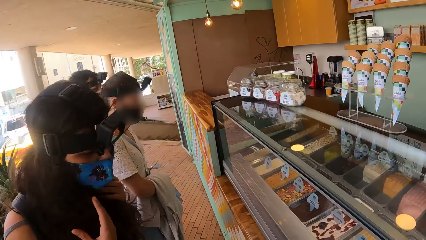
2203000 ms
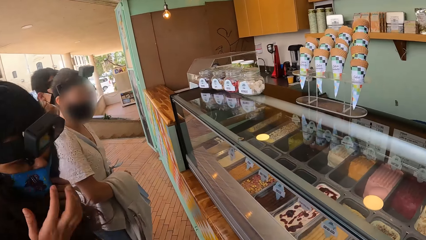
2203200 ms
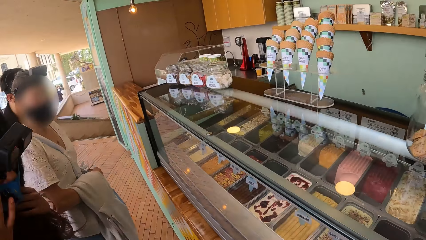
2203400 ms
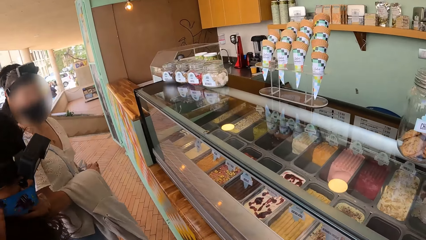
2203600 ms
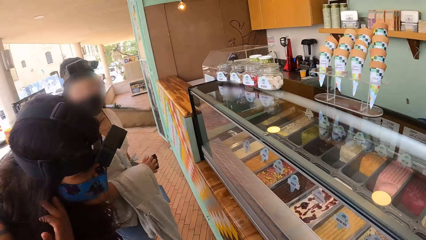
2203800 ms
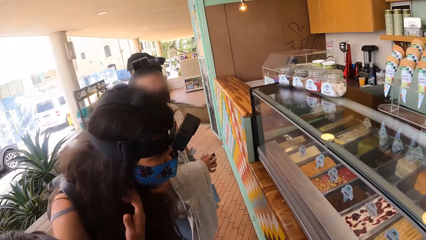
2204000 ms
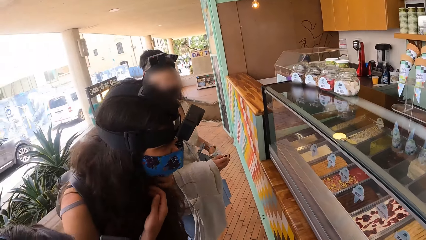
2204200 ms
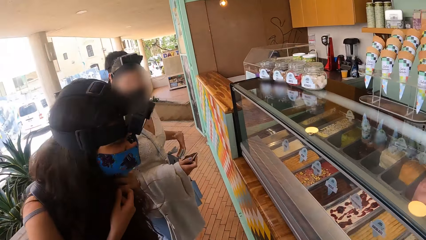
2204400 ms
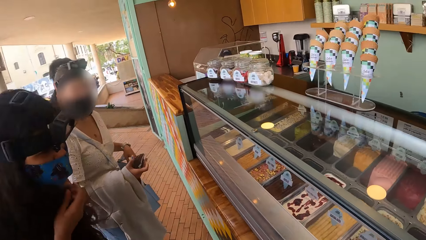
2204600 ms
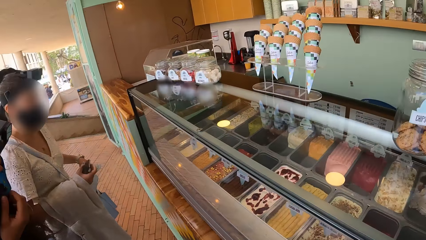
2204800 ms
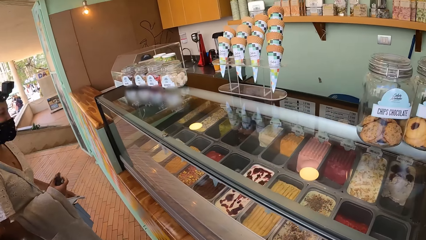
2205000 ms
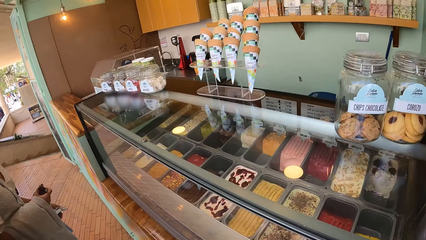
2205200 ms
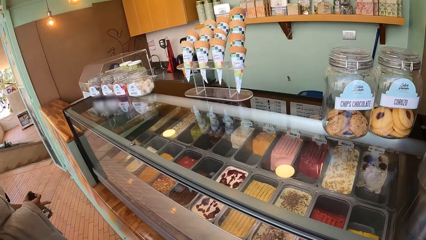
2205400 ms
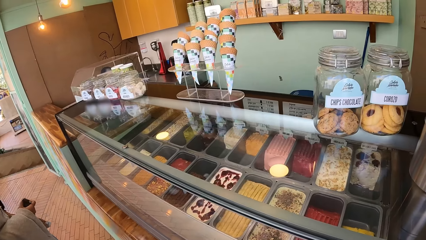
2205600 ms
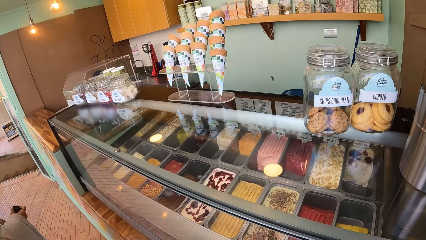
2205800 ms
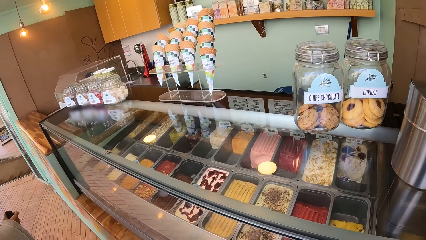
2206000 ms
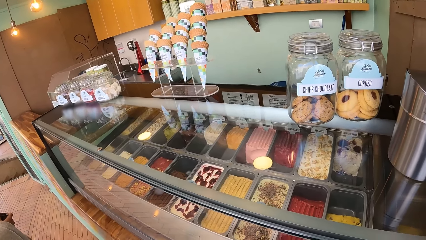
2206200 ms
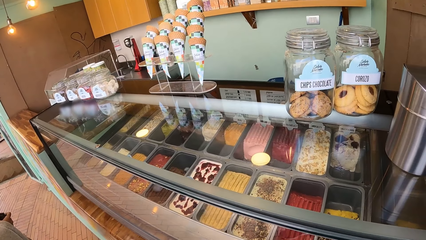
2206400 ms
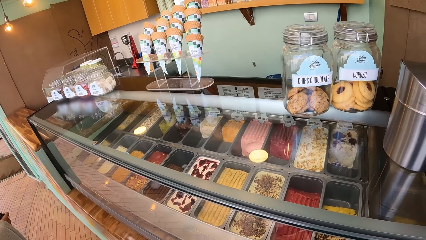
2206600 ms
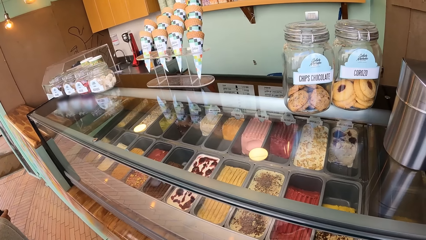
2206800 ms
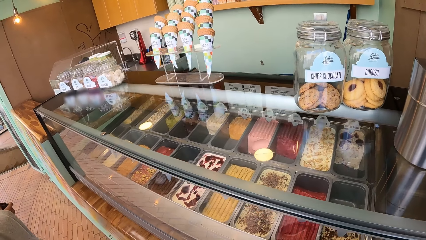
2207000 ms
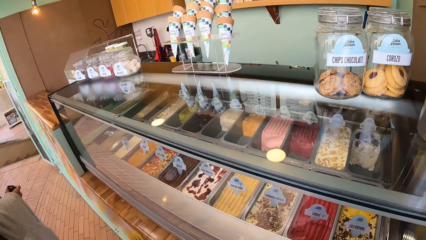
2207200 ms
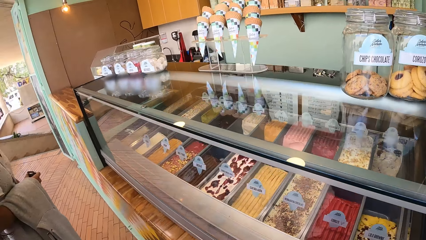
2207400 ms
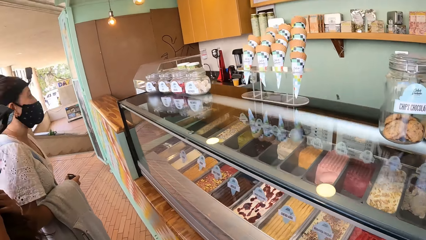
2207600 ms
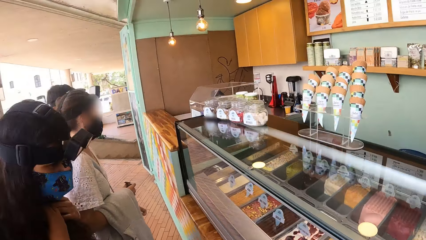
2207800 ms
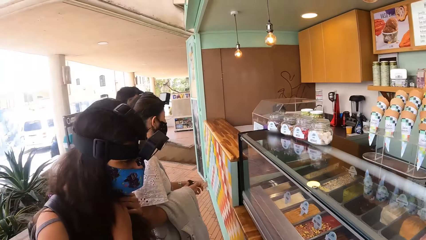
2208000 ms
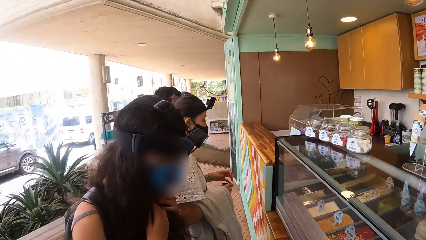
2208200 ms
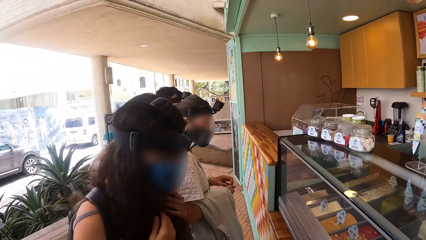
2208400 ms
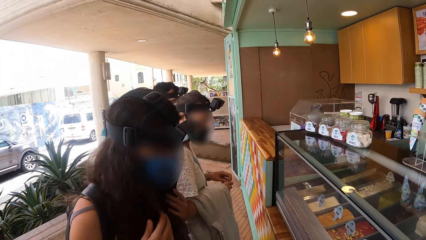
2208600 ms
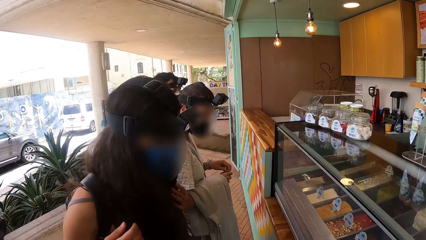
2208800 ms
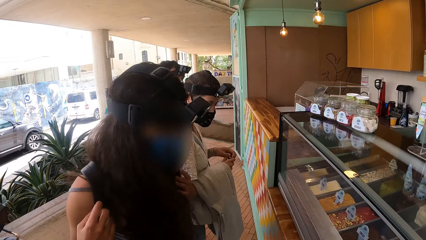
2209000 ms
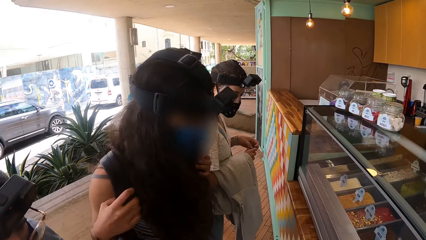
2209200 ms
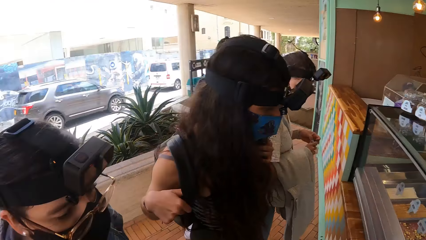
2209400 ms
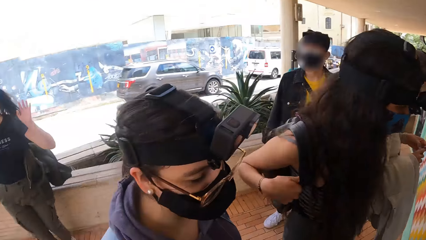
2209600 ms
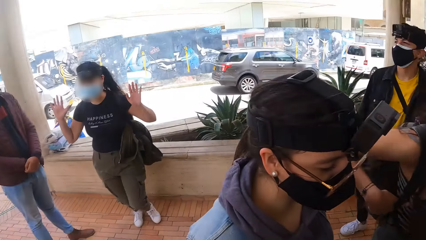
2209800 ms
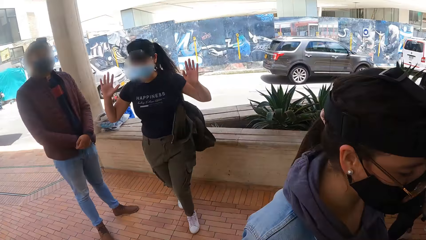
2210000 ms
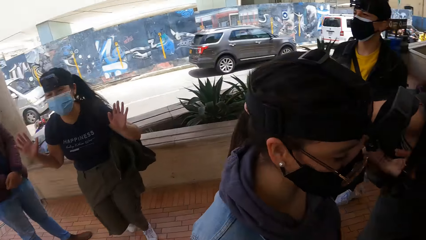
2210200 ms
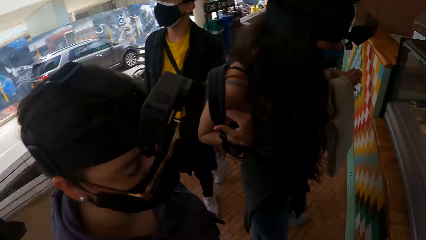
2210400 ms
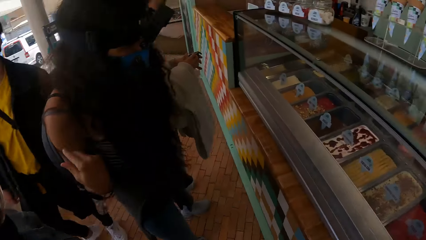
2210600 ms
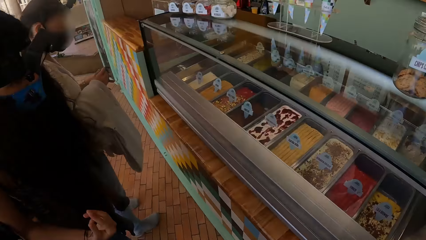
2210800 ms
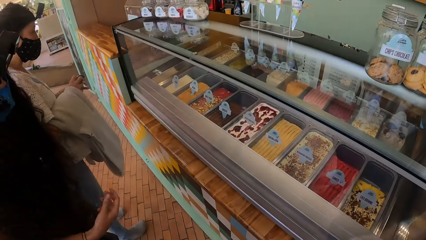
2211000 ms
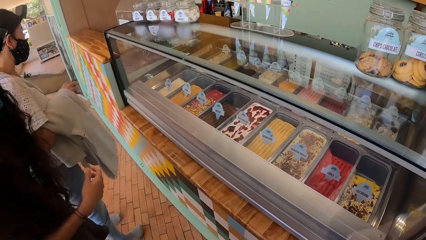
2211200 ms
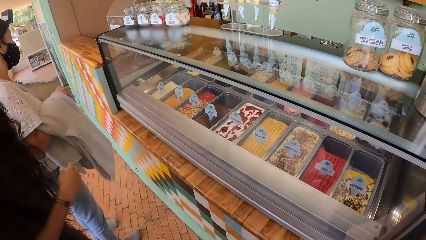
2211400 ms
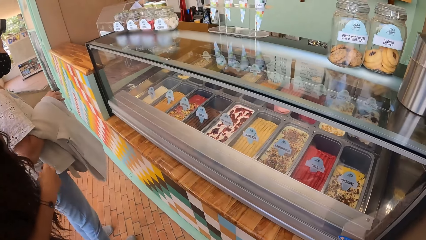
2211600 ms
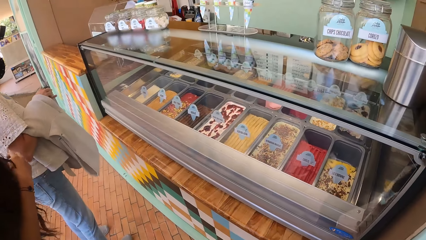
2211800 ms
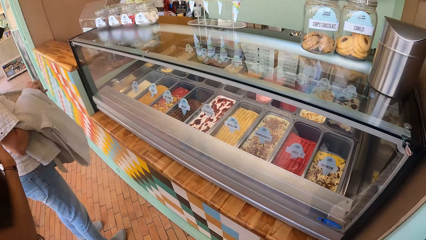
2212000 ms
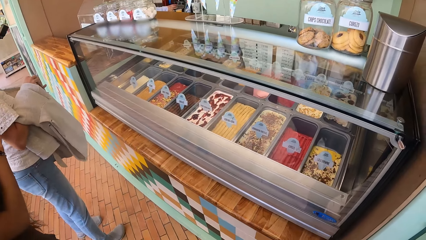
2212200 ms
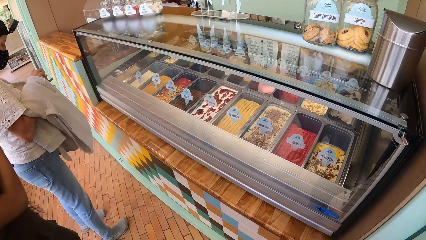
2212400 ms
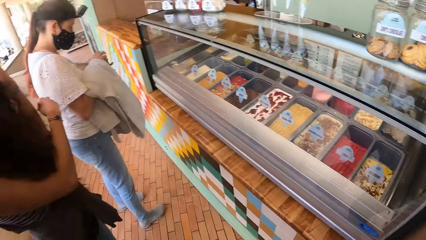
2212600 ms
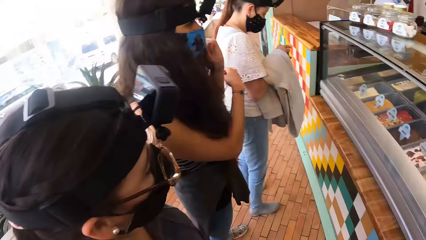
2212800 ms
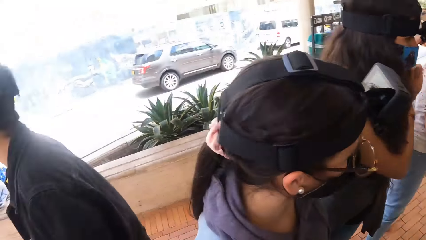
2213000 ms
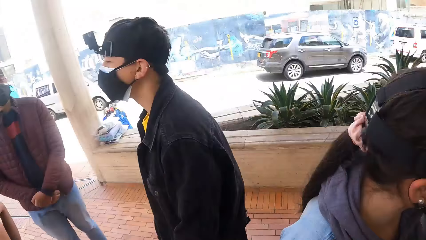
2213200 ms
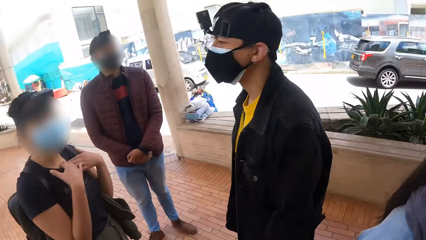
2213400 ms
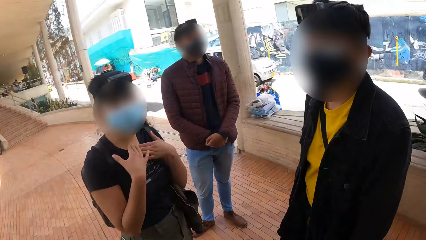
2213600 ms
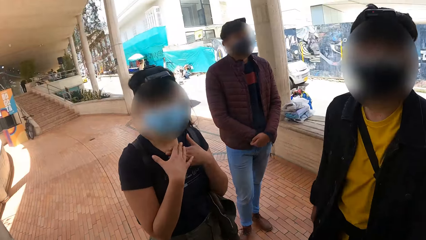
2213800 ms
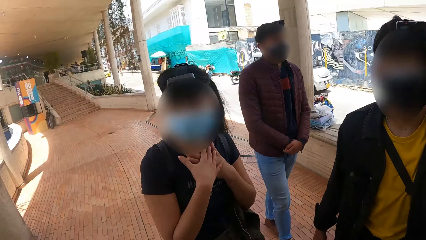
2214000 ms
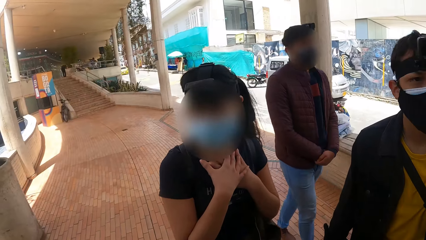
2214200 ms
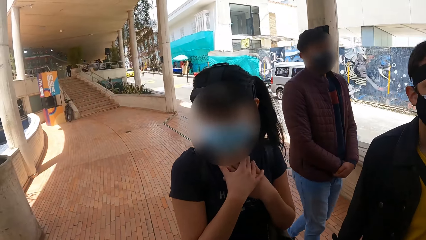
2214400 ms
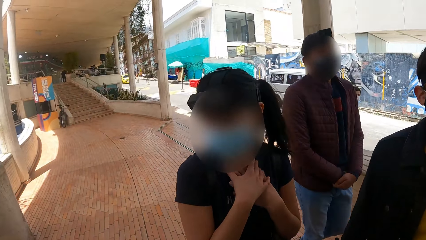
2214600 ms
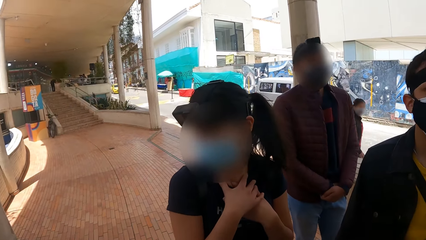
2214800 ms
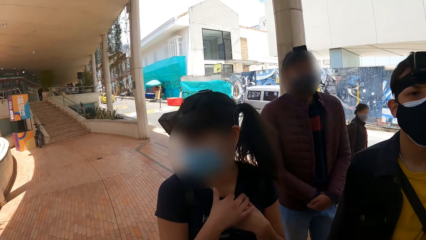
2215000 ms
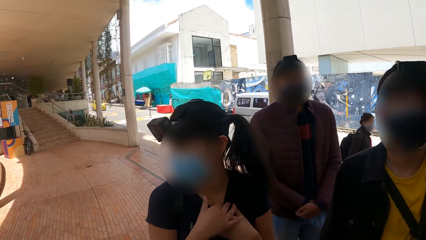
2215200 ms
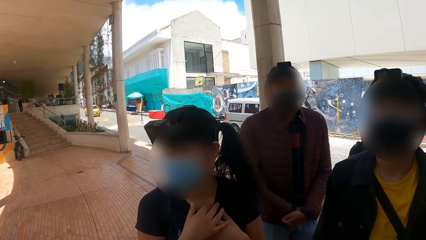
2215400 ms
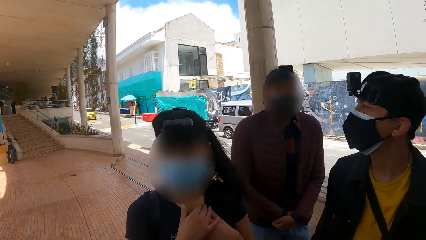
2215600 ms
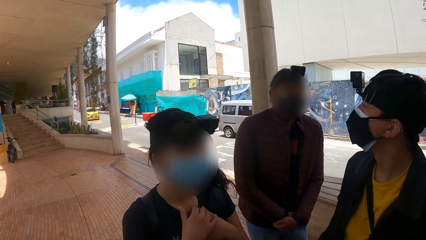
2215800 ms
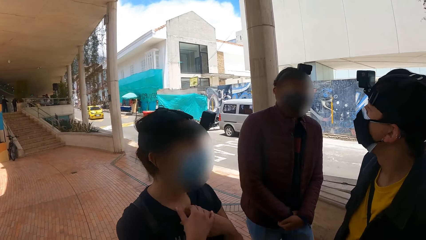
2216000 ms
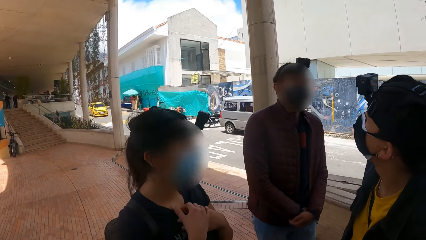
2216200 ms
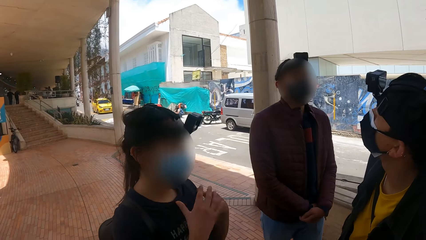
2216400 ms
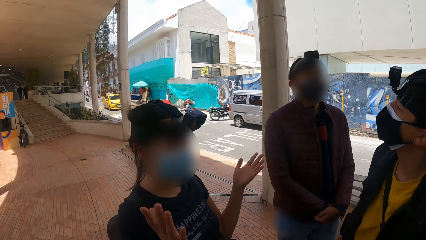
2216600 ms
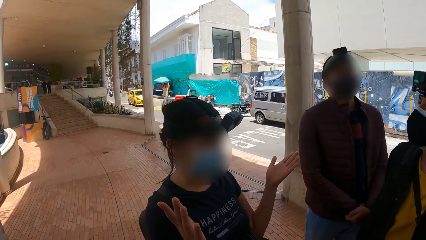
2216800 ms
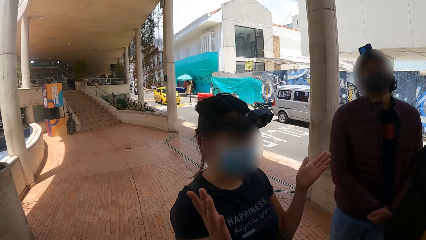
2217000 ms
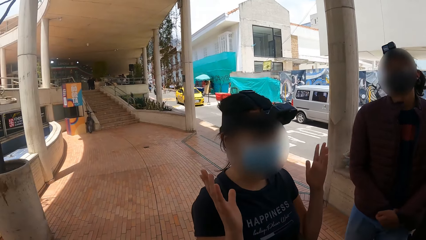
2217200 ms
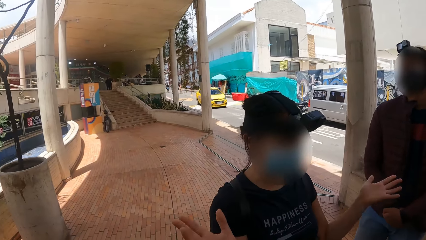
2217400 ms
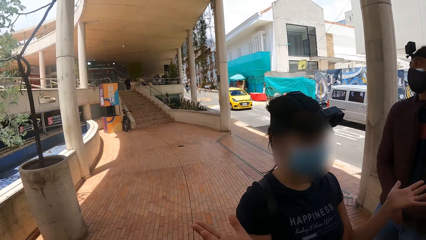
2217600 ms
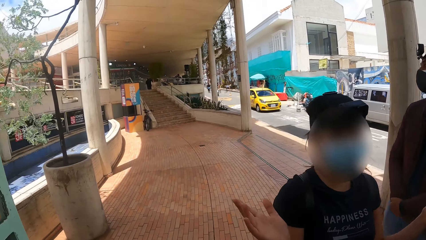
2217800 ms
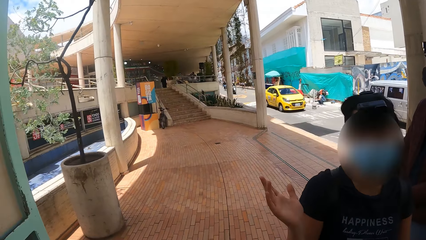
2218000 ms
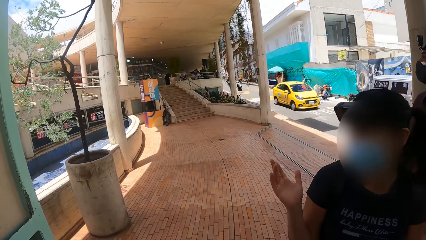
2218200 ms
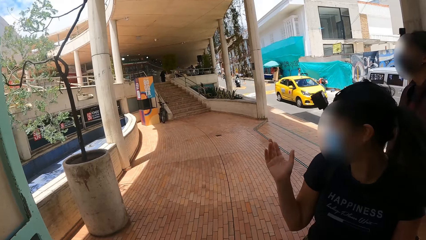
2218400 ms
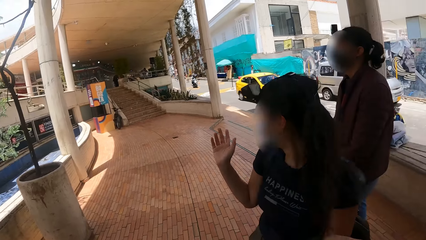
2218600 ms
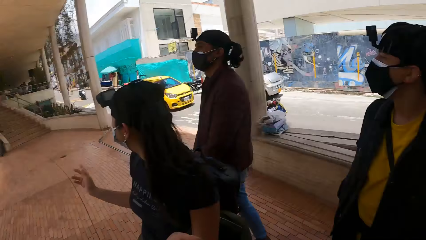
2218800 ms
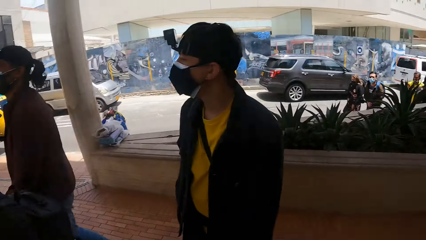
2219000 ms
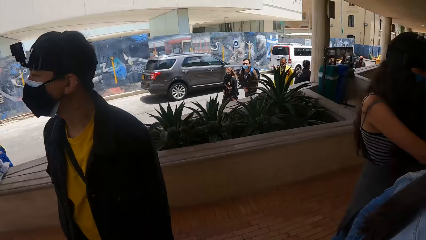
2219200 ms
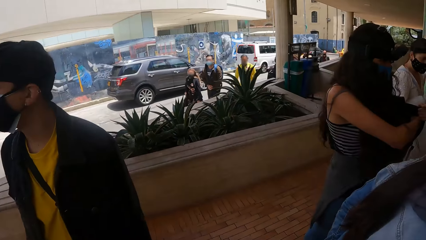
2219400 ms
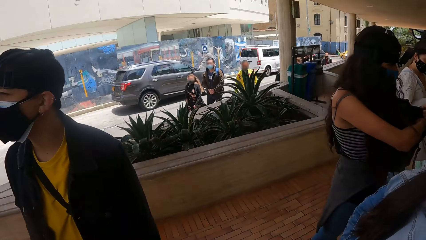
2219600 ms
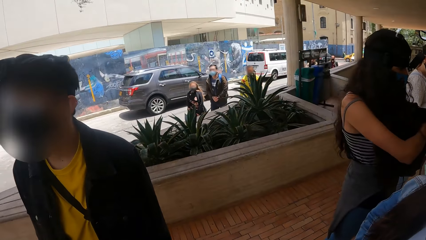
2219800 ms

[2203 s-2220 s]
A woman hangs a sweater on the right hand. The camera wearer turns around. Another woman jumps a little. The other woman holds the chest with both hands. A man stands uprightly. The other woman moves both hands.
